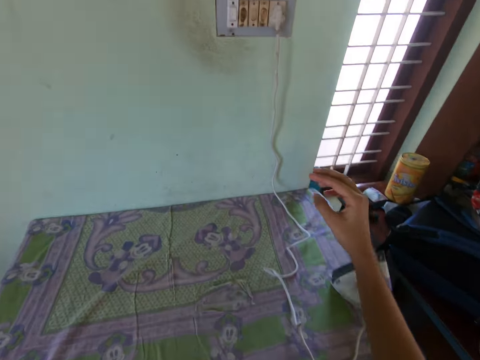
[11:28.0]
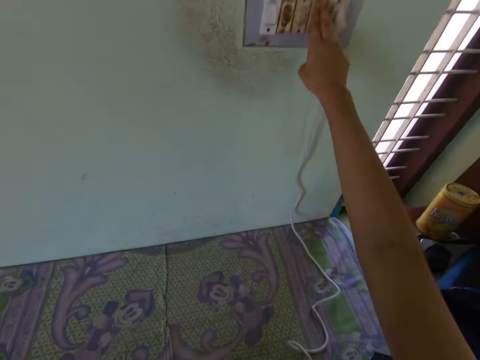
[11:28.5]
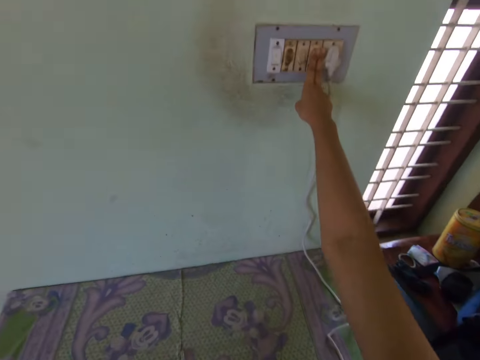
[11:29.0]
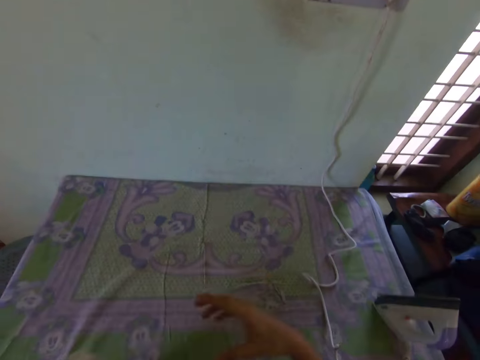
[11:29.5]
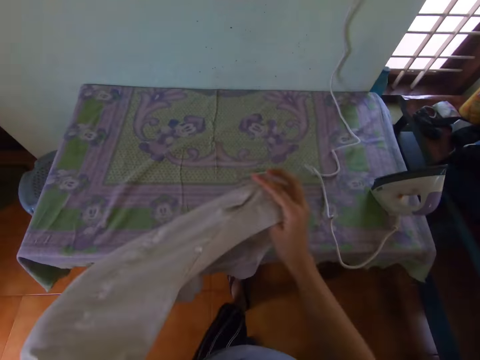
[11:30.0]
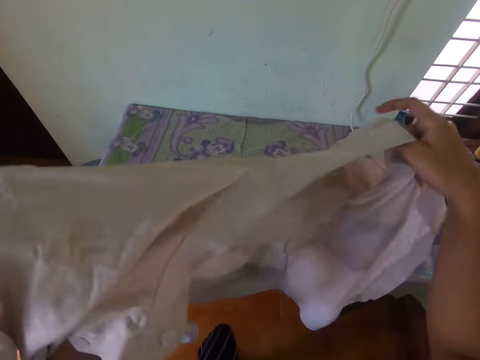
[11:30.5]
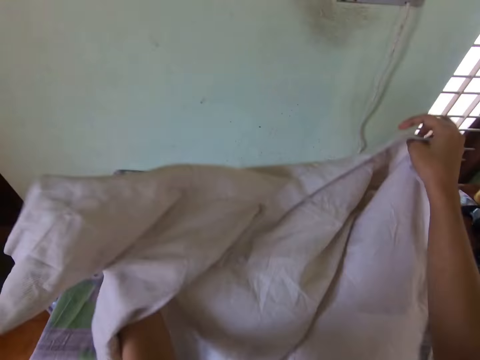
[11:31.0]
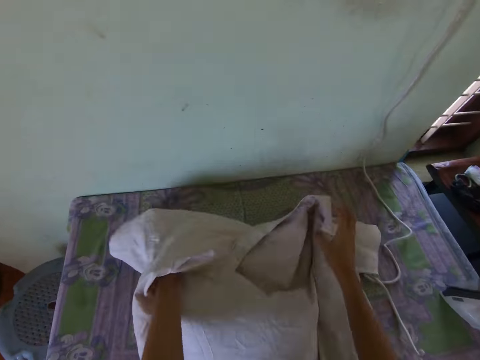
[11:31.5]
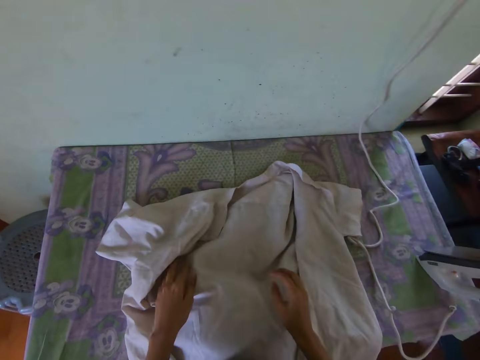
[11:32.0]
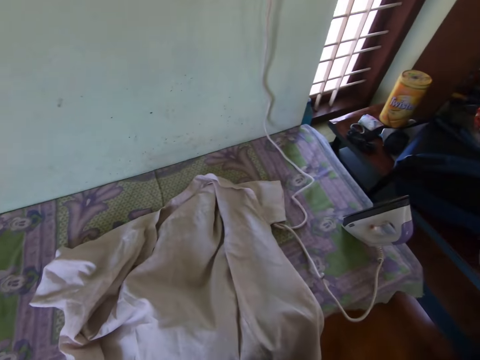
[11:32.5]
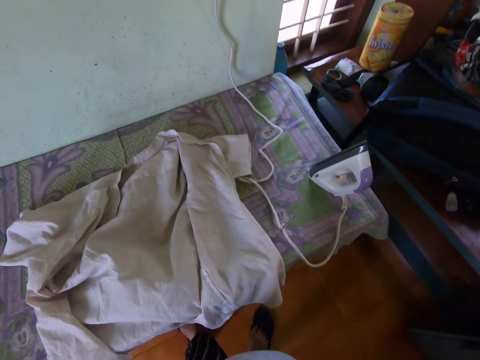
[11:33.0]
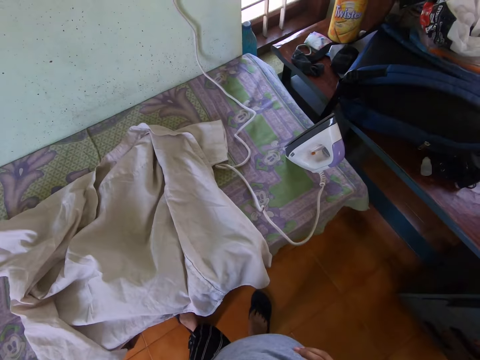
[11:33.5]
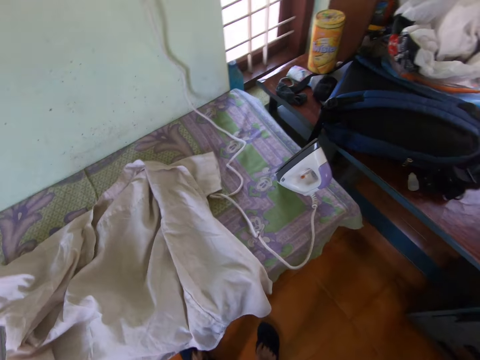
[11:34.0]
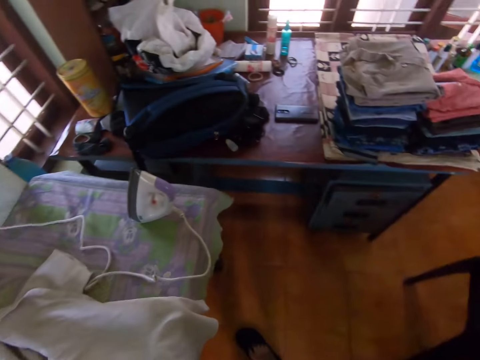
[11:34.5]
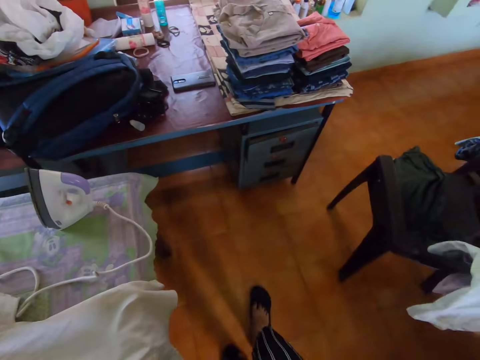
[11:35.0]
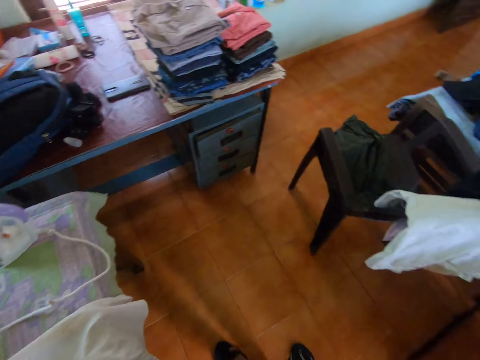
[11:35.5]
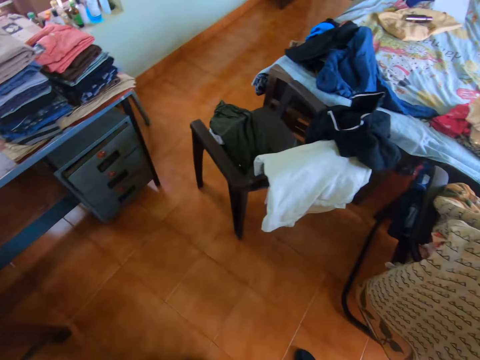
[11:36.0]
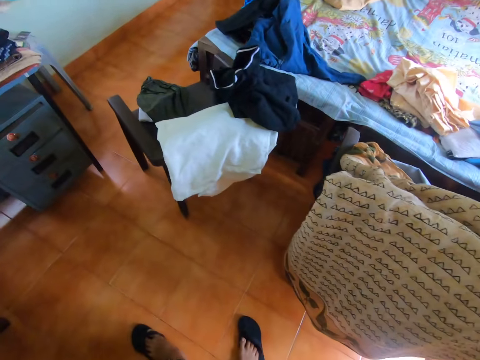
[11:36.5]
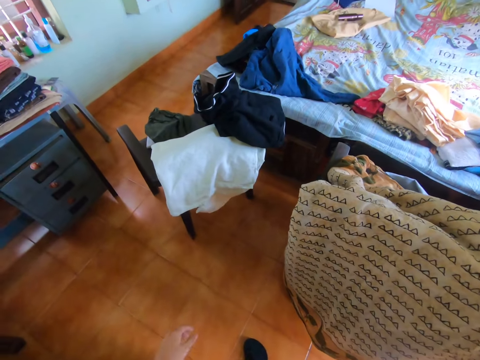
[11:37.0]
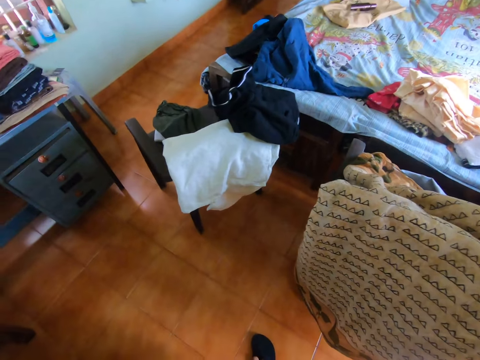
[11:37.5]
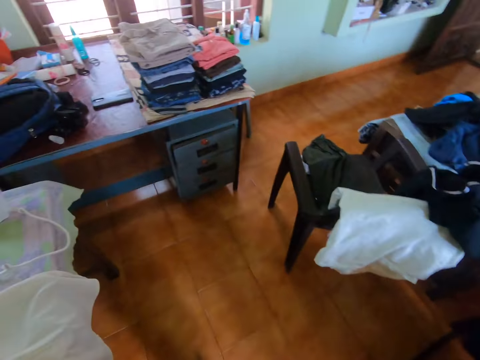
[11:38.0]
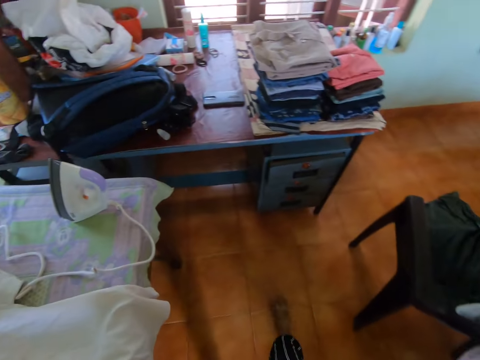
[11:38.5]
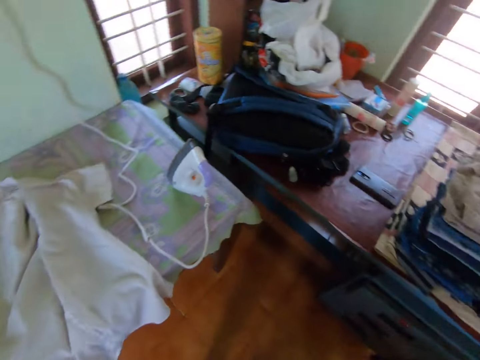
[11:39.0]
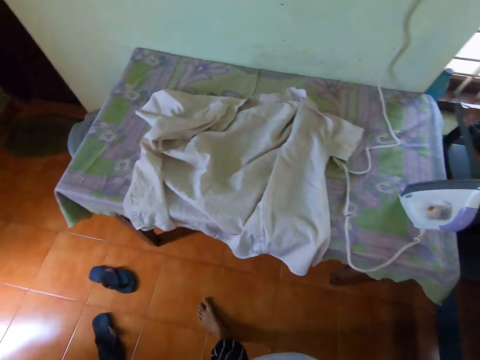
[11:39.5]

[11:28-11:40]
The camera wearer holds the shirt with the left hand. She presses a switch on a wall with her right hand. She turns on the socket. She stretches the shirt with her hands. She holds the shirt with both hands. She drops the shirt on the ironing table with her hands. She looks around the room.

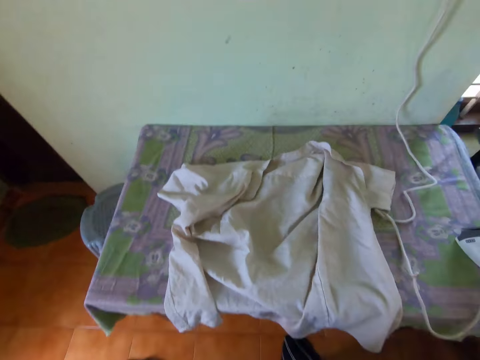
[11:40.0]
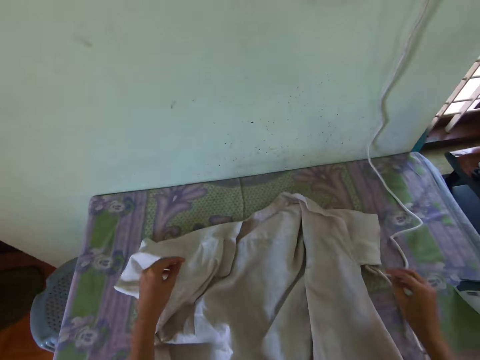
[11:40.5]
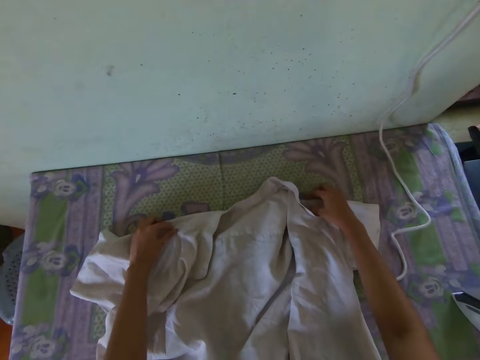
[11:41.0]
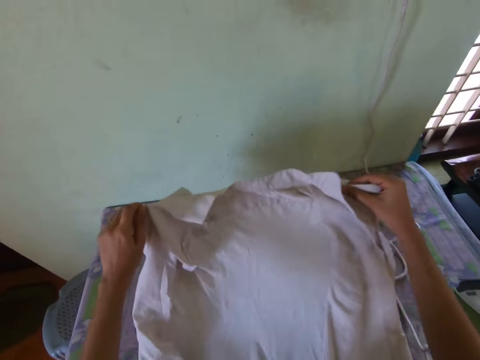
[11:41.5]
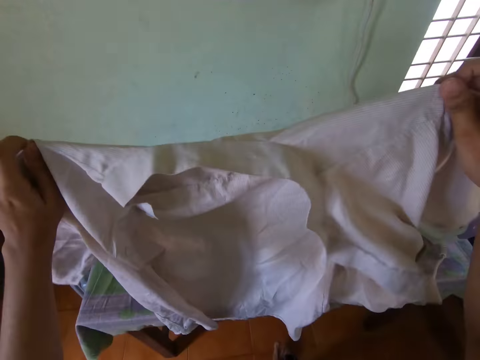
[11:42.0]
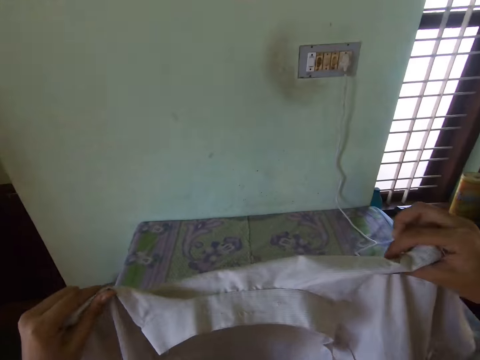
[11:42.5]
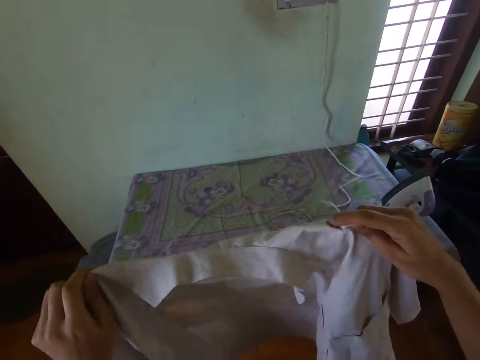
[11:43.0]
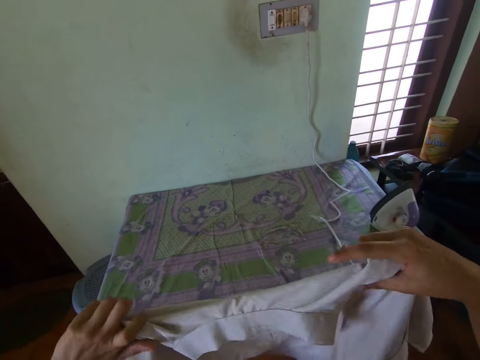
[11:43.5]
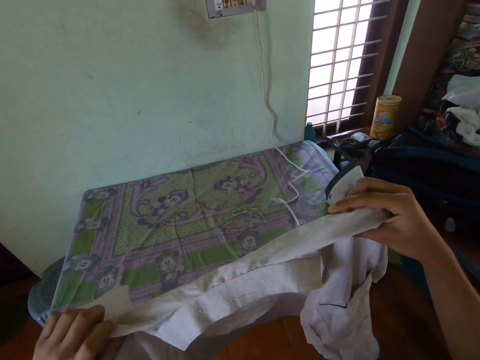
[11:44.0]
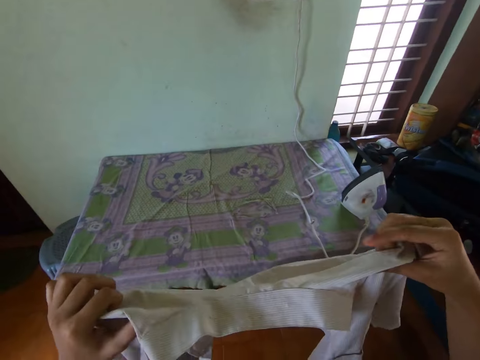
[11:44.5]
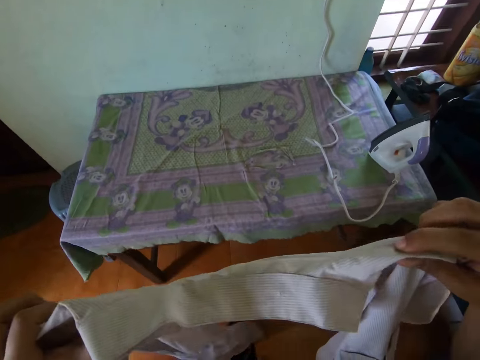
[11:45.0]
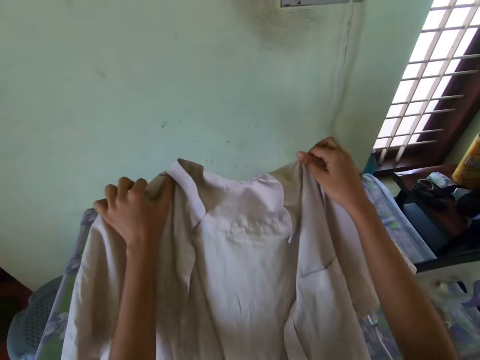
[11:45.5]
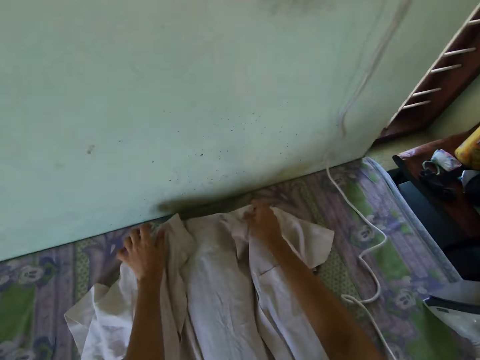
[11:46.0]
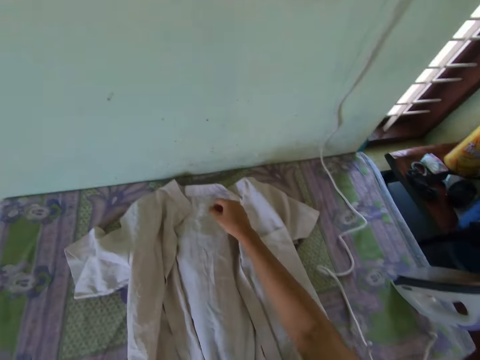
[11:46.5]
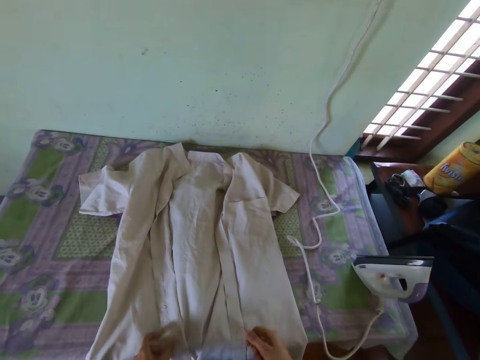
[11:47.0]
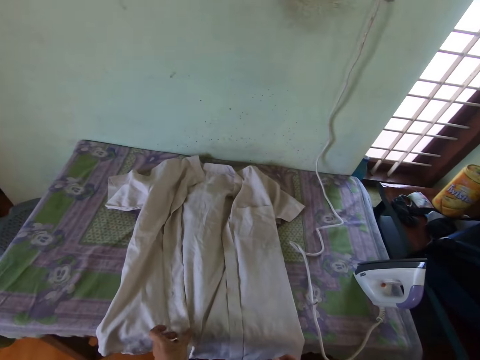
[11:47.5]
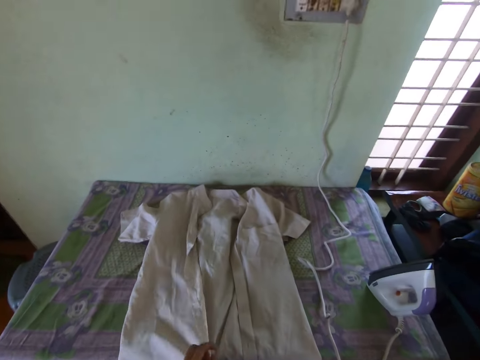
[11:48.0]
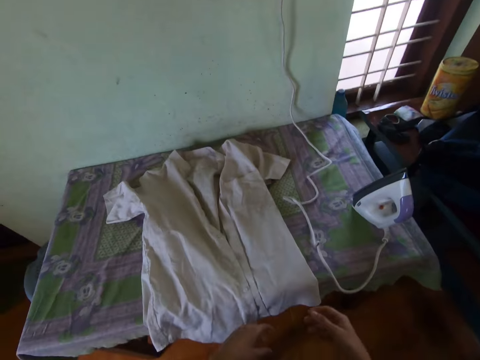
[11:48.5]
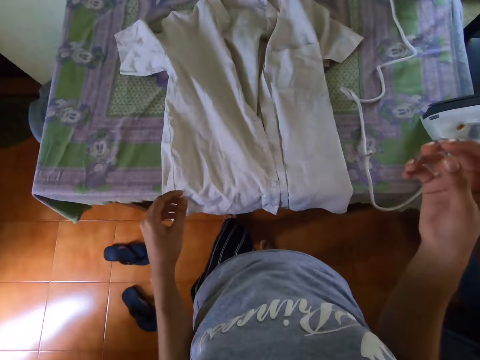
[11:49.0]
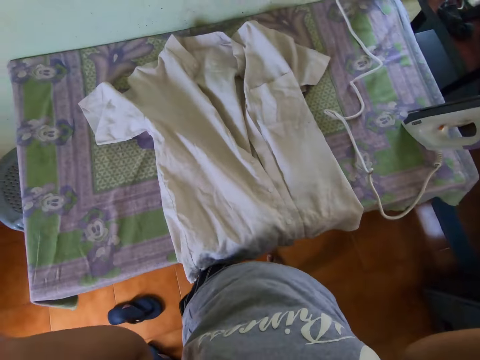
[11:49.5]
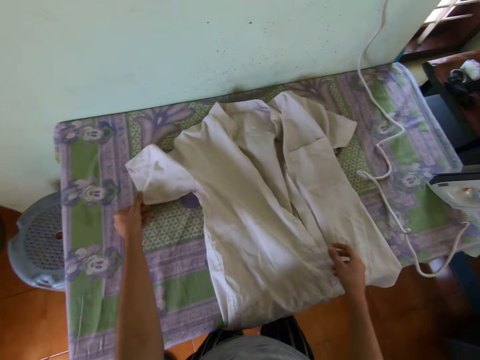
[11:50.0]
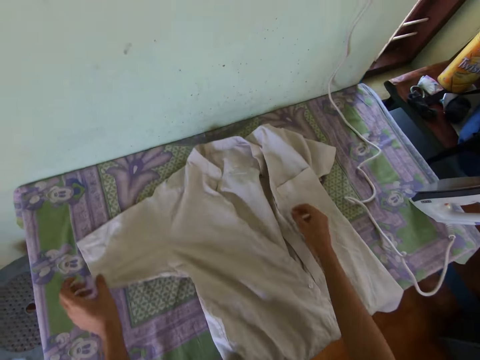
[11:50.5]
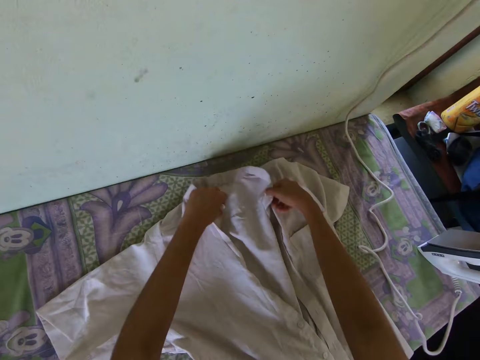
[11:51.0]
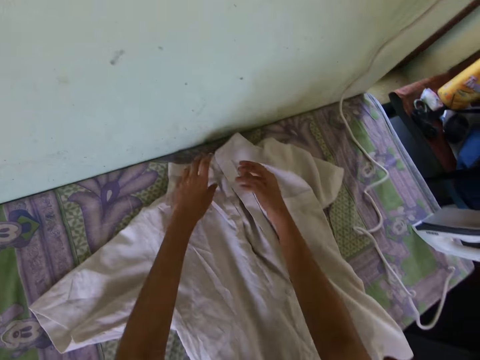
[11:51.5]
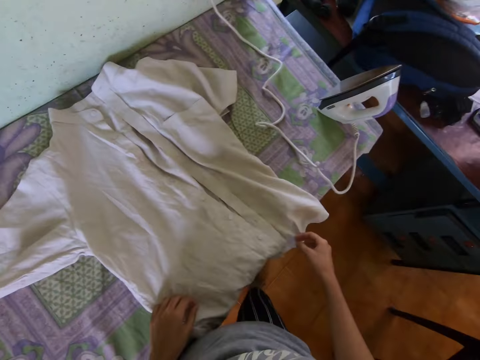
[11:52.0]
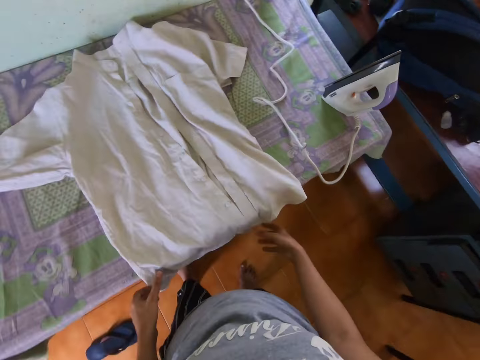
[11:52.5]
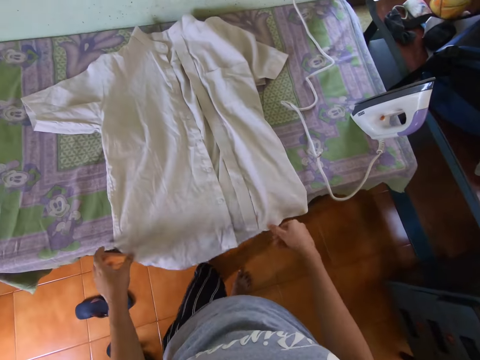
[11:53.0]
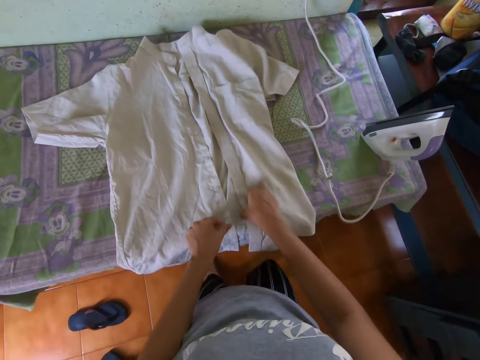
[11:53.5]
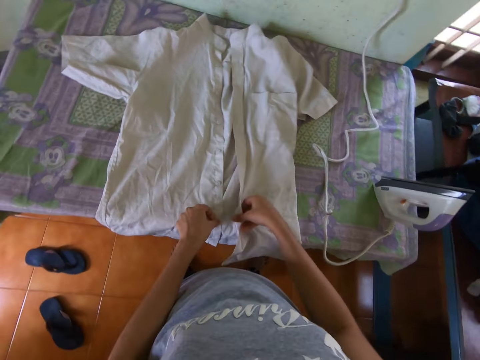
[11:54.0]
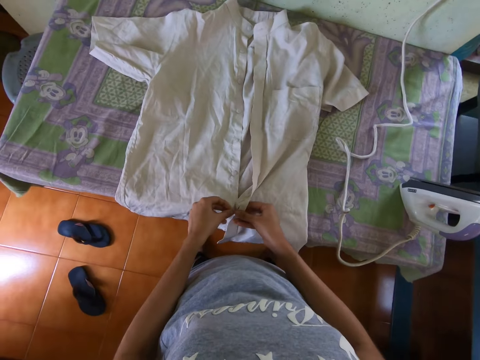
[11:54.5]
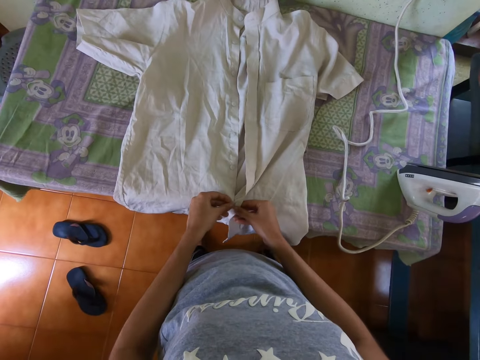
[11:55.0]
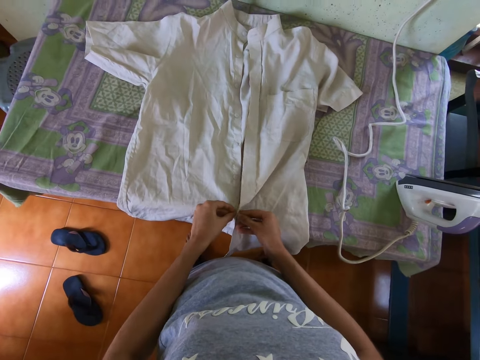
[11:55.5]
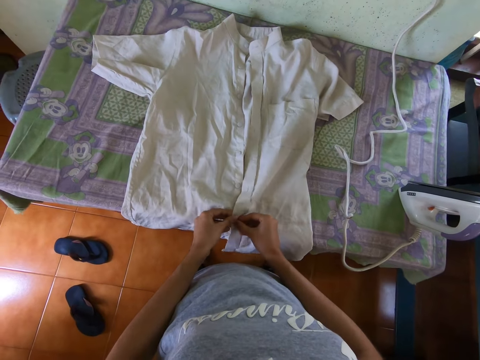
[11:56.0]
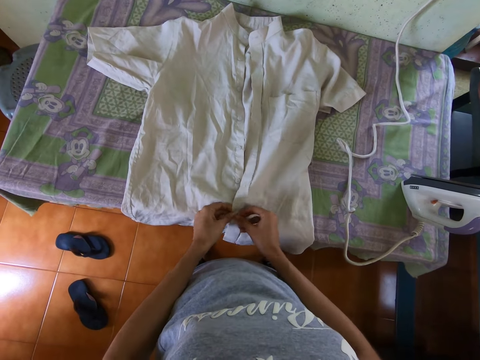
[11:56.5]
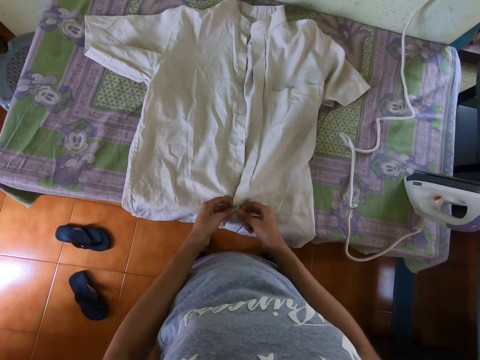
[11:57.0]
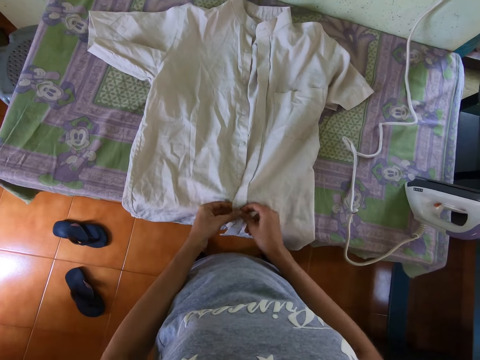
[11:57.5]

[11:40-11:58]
The camera wearer lifts up the shirt from the ironing table with her hands and adjusts the shirt with her hands. She sings the song on the radio. She drops the shirt on the ironing table with her hands. She adjusts the shirt on the ironing table with her left hand. She lifts her hands. She adjusts the shirt on the ironing table with her hands. A man converses with the camera wearer. The camera wearer buttons up the shirt with her hands.
